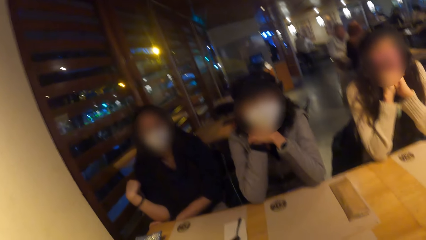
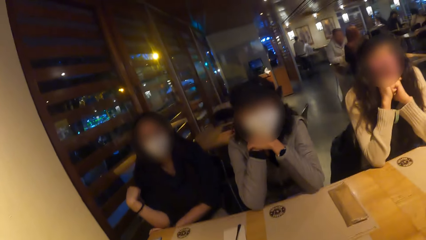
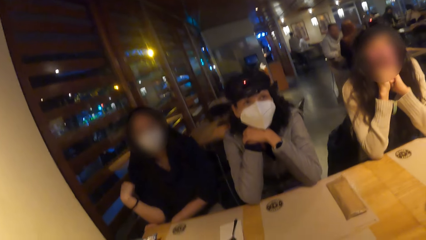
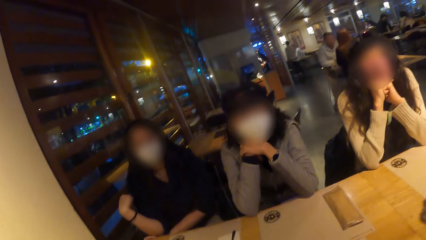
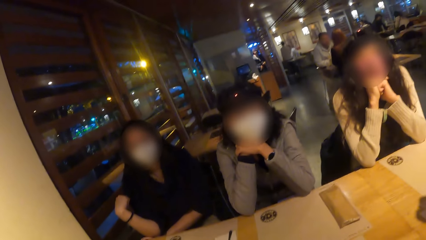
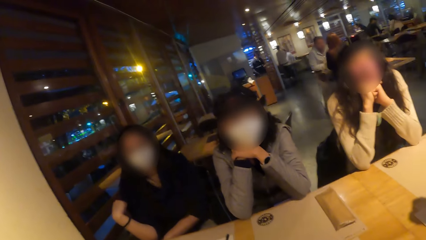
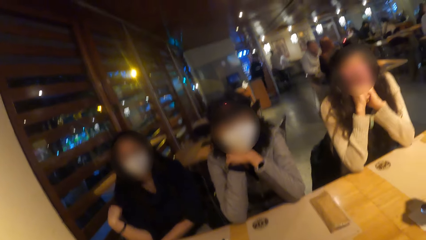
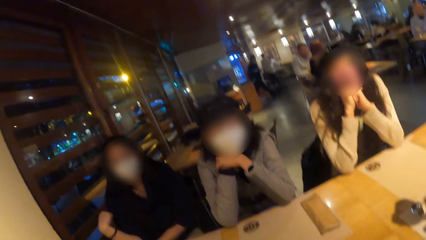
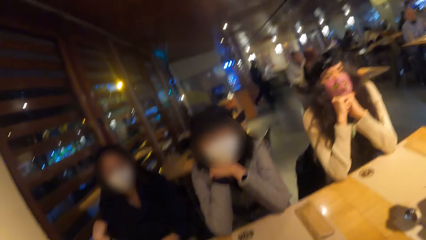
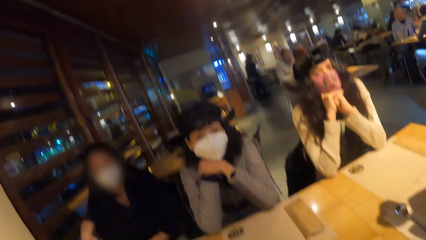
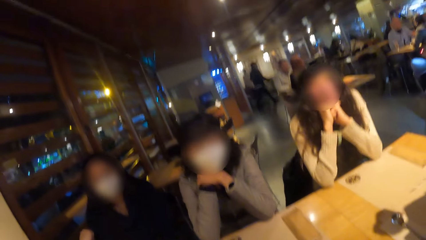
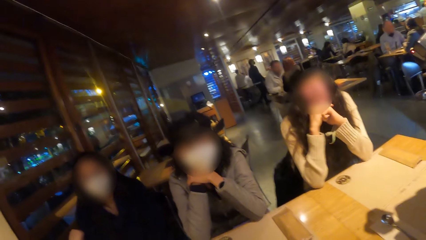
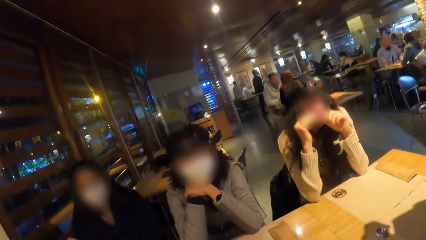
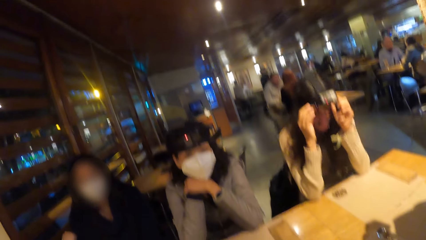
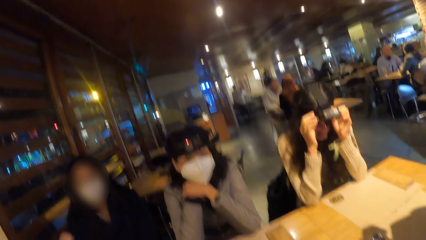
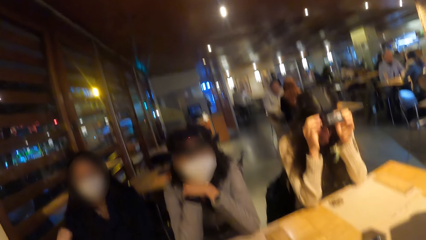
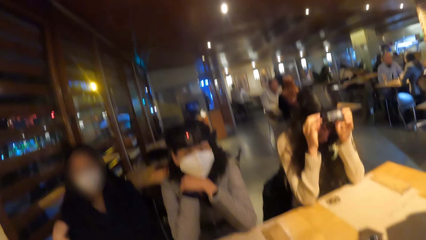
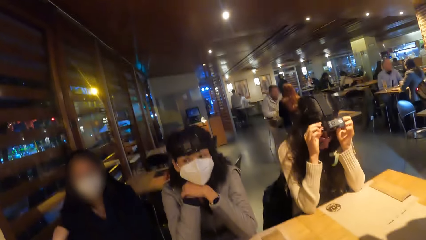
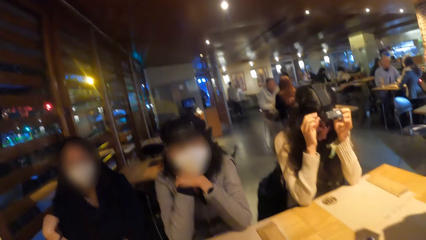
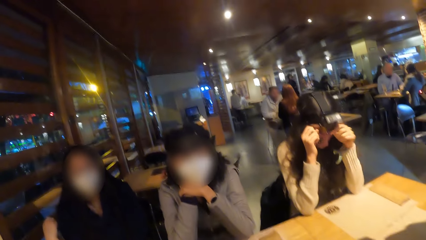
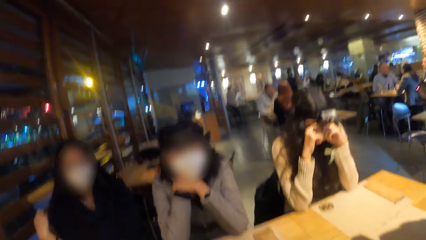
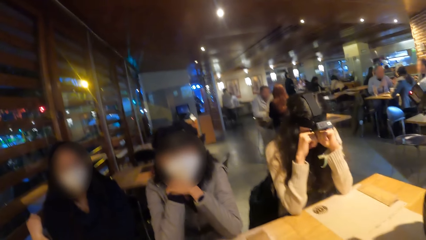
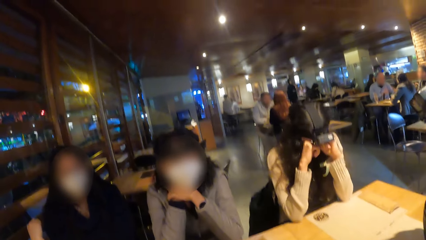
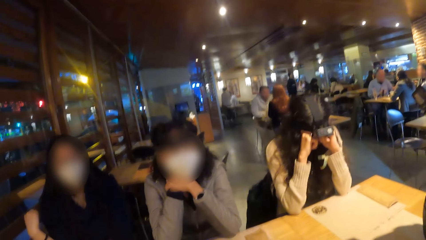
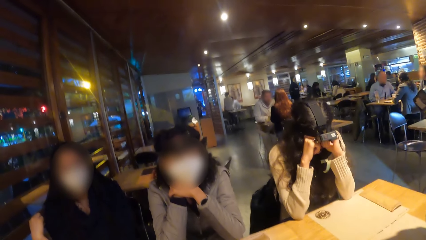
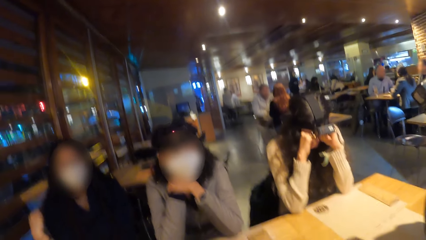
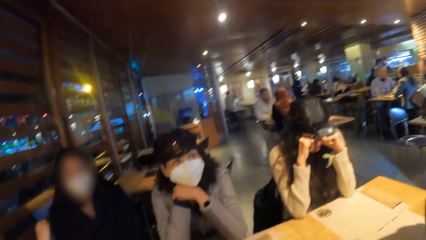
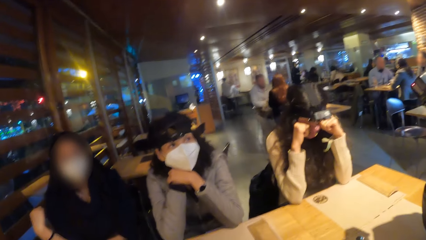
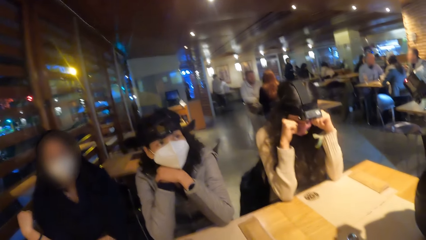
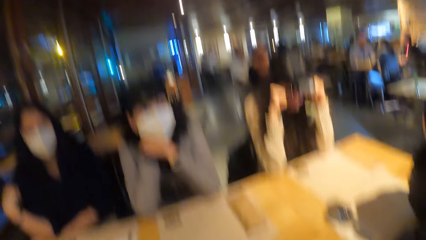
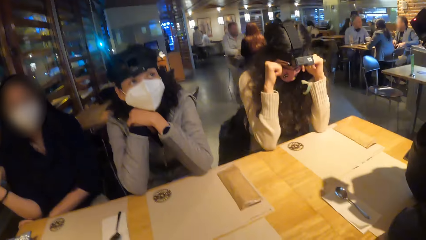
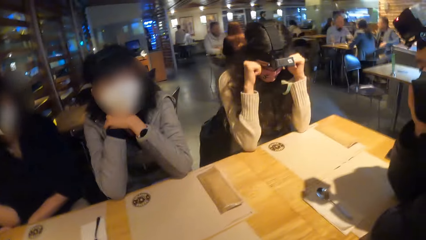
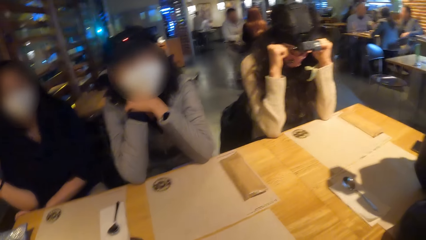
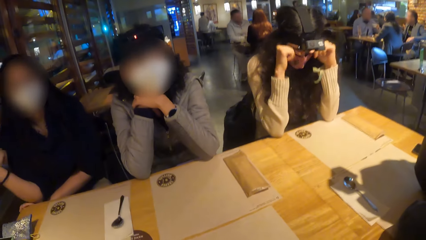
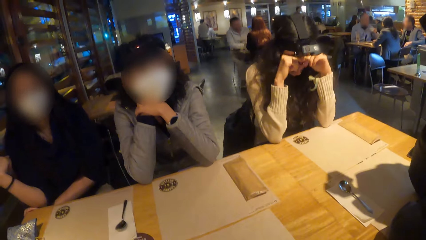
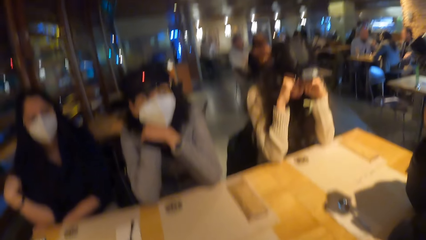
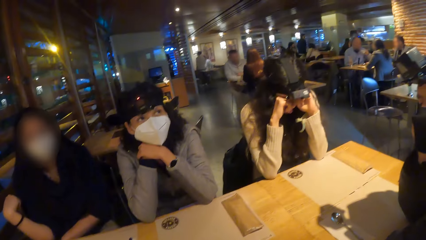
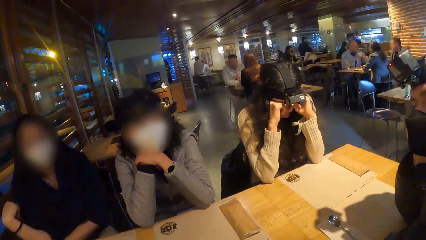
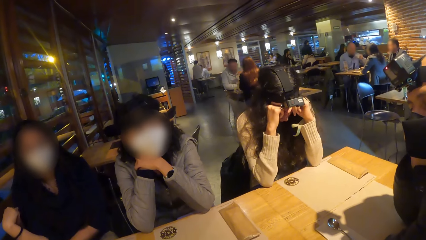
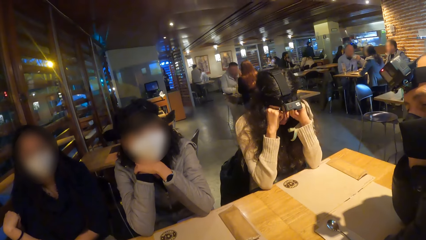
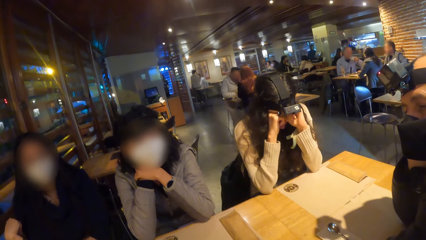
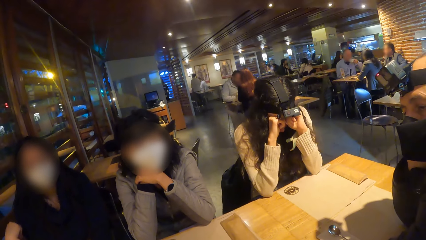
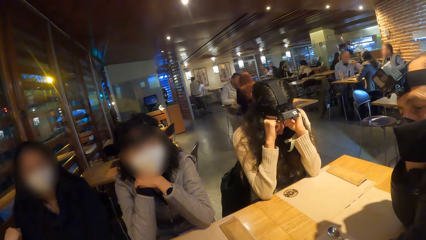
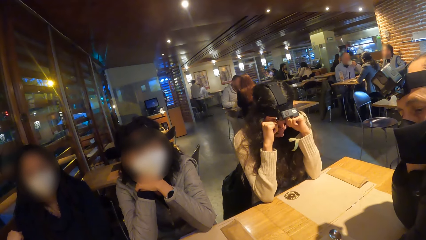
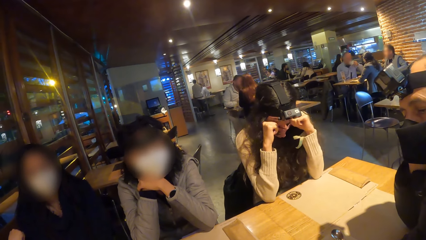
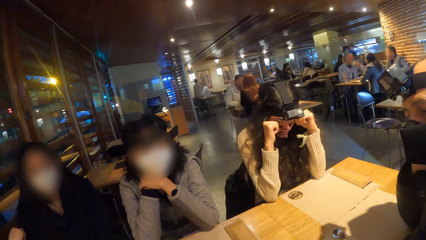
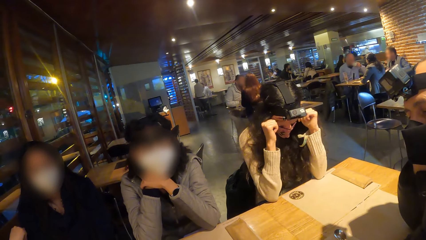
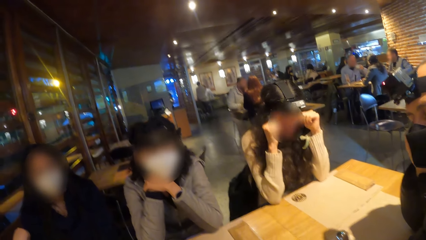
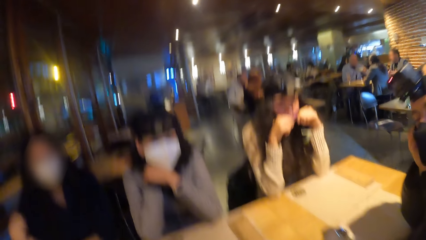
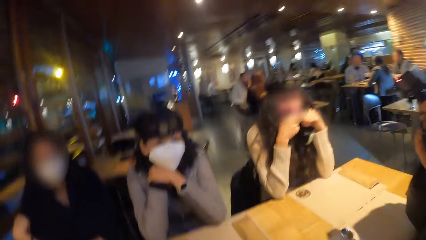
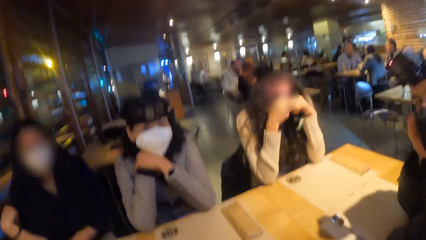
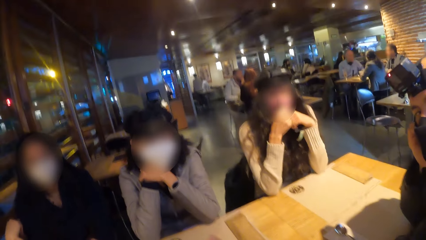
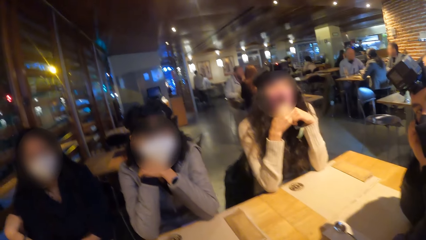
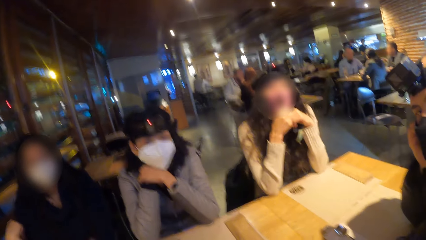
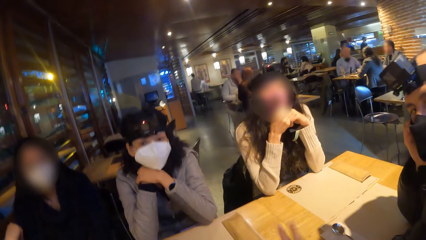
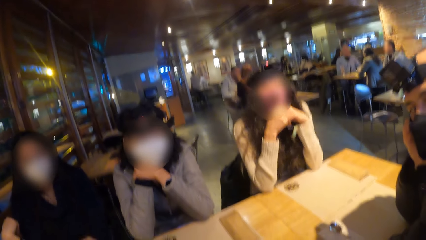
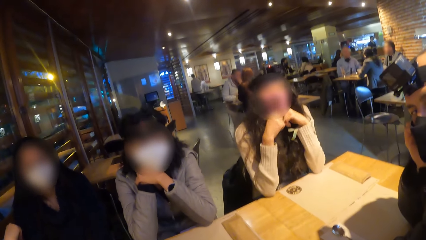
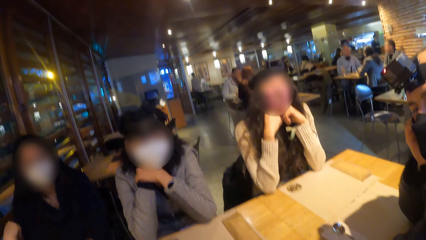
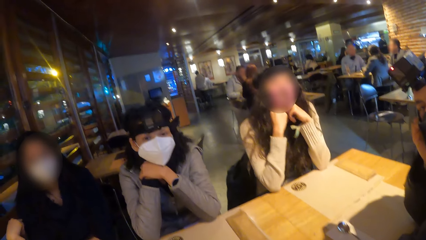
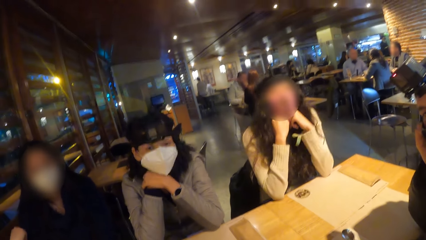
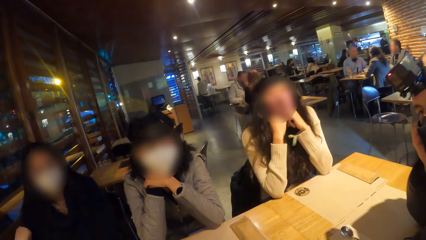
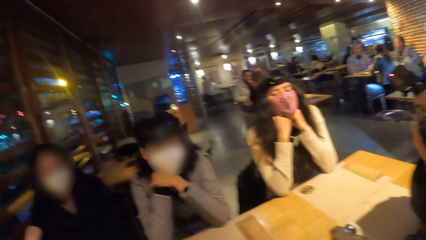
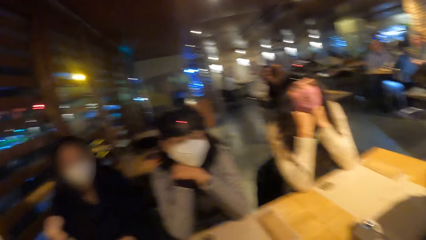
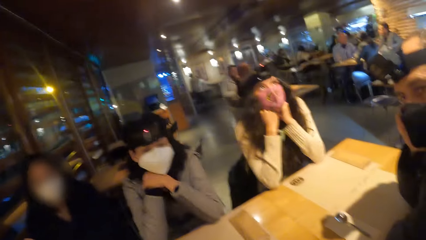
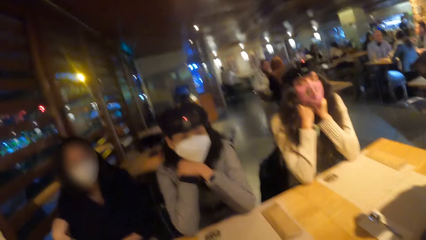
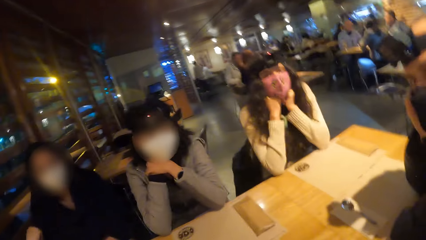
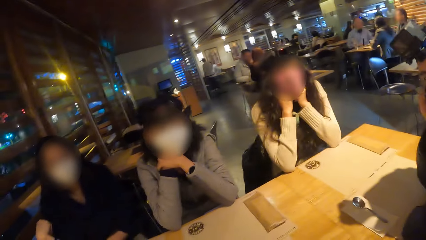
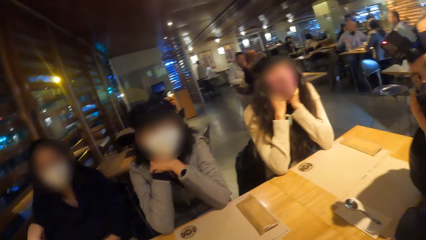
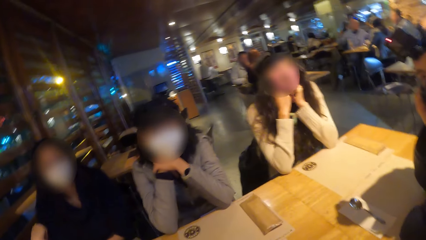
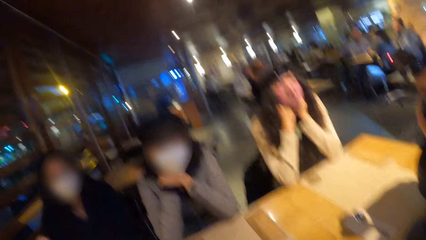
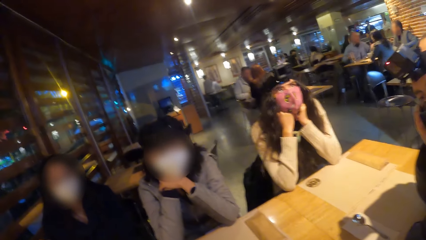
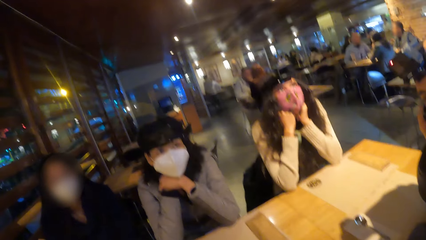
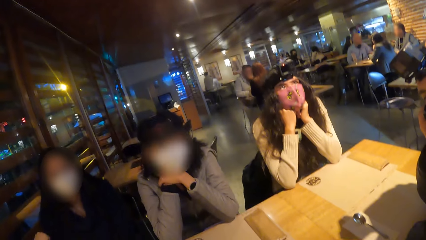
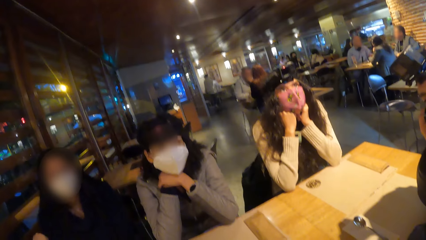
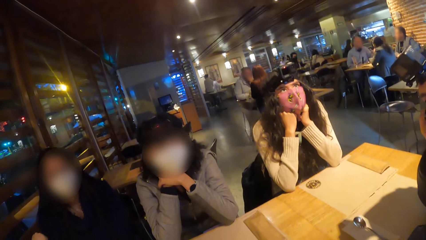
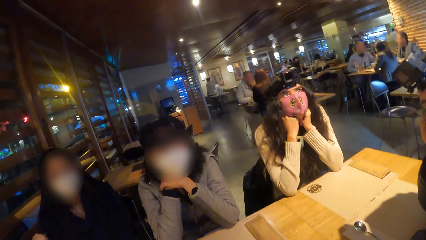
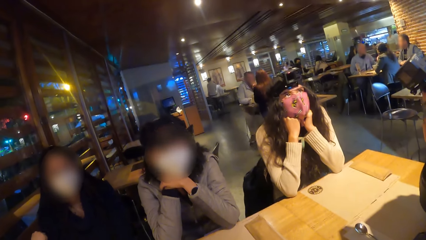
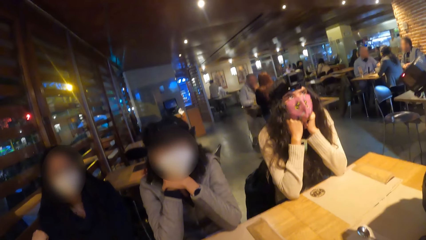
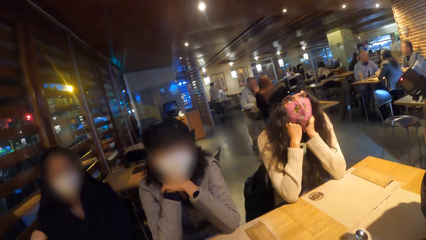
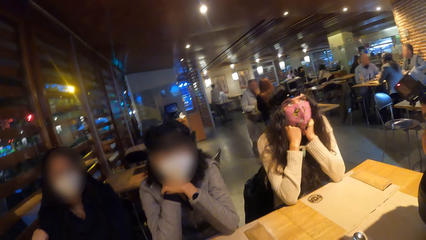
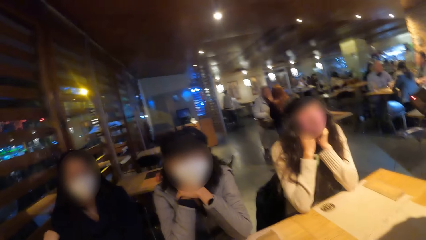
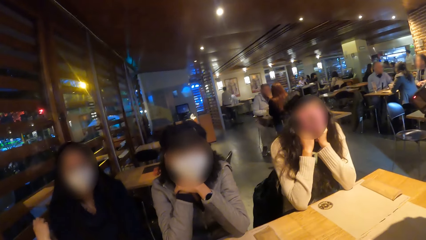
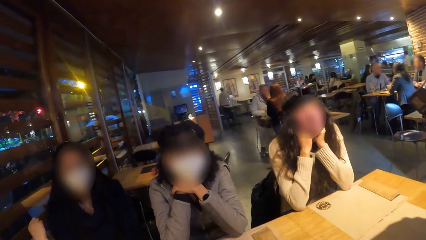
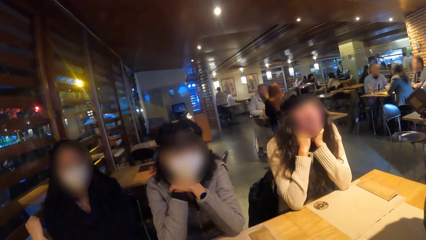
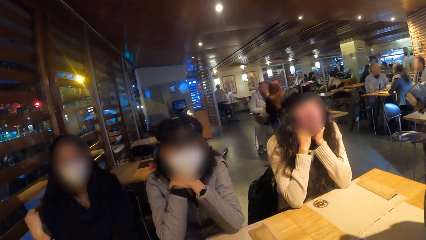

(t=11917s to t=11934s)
The woman adjusts the camera on her head with both hands. The woman rubs the eyes. The camera wearer looks around.
